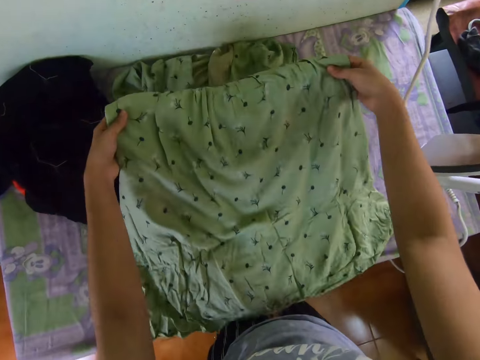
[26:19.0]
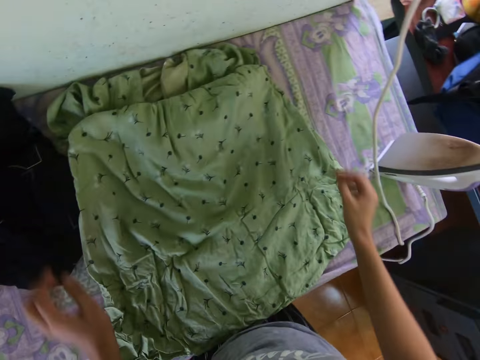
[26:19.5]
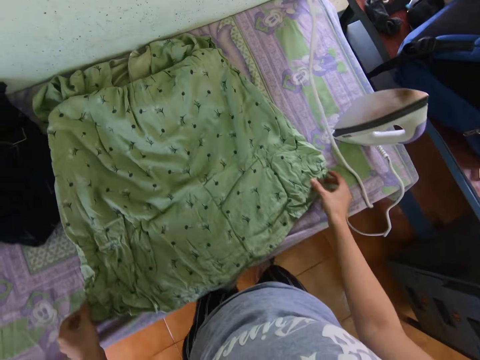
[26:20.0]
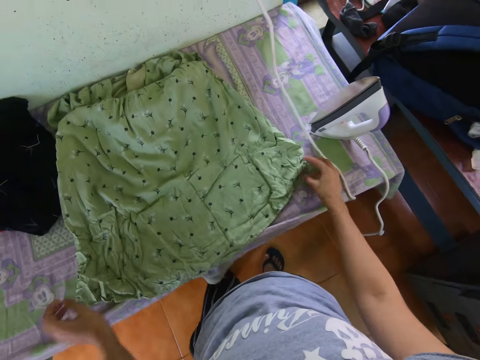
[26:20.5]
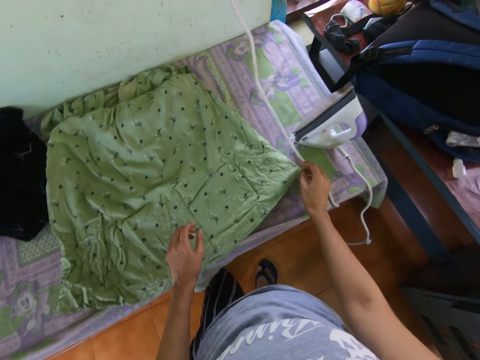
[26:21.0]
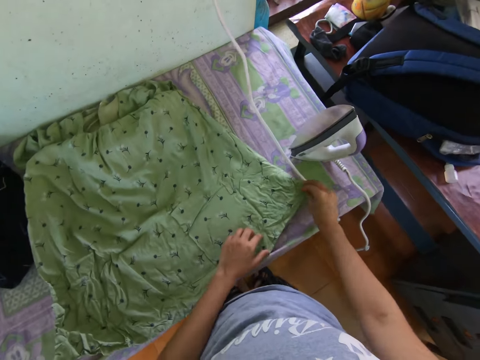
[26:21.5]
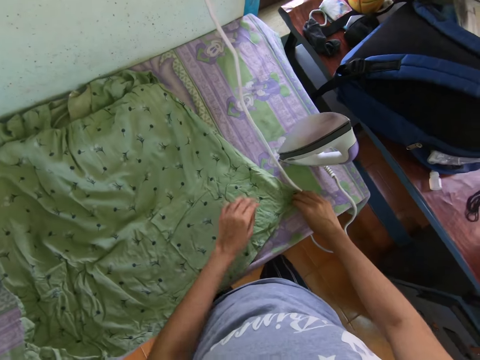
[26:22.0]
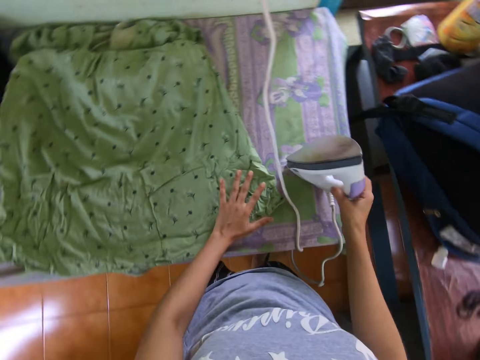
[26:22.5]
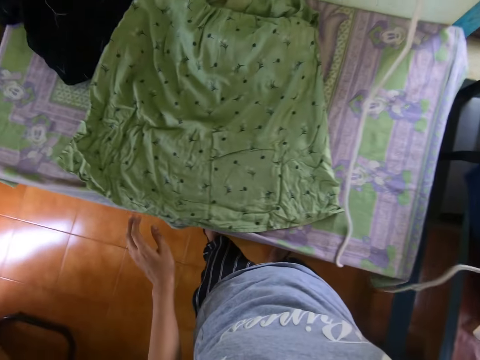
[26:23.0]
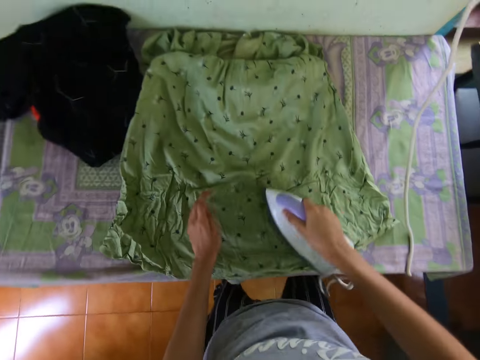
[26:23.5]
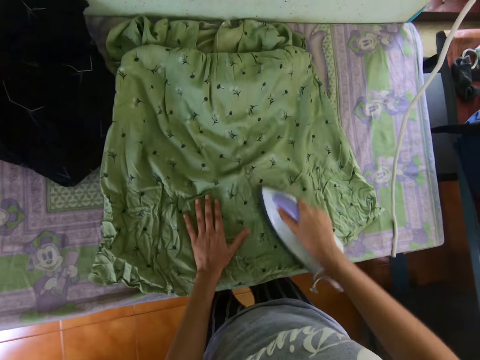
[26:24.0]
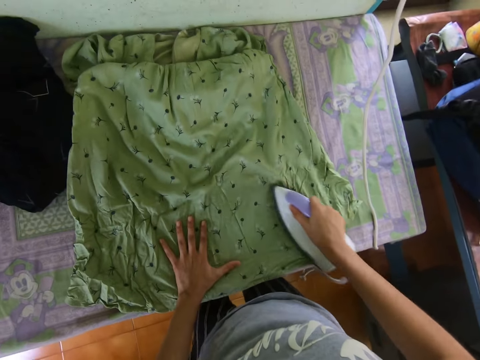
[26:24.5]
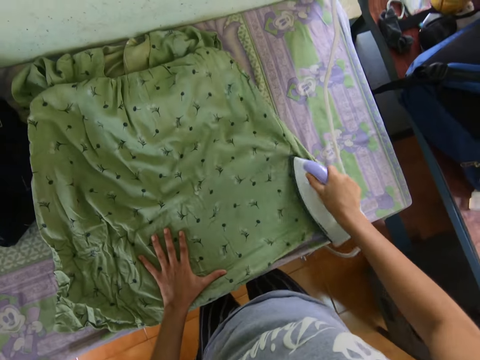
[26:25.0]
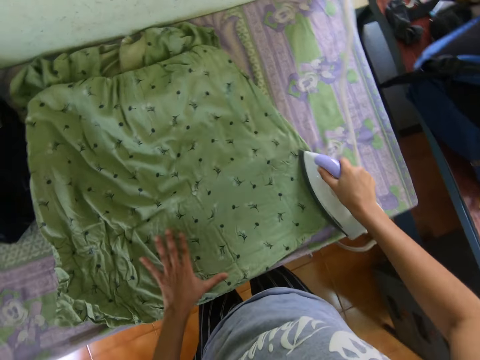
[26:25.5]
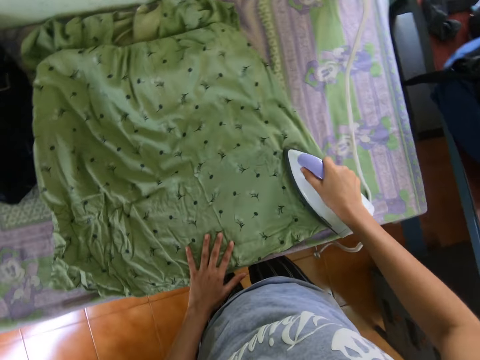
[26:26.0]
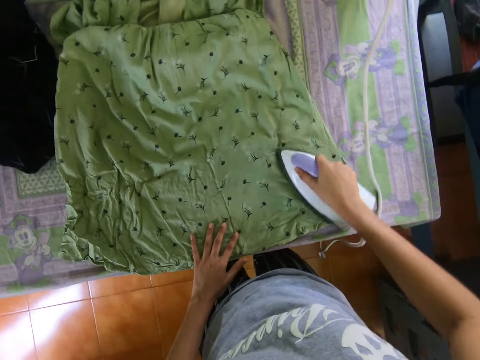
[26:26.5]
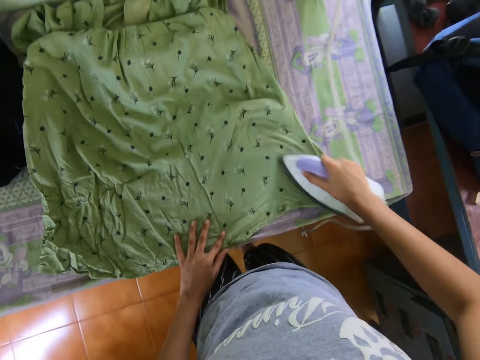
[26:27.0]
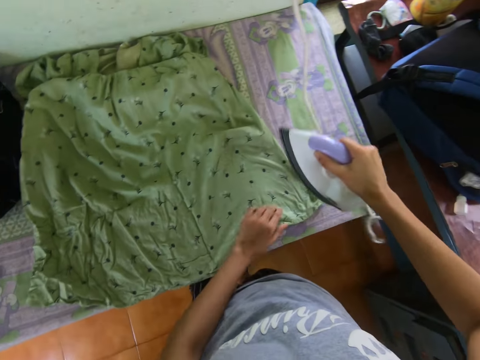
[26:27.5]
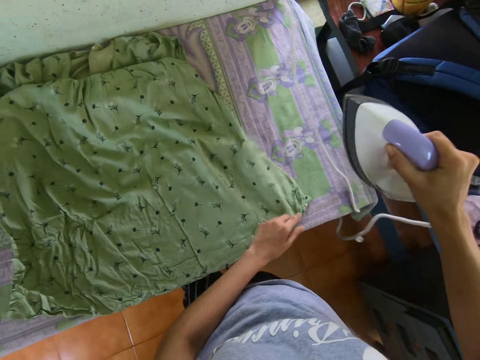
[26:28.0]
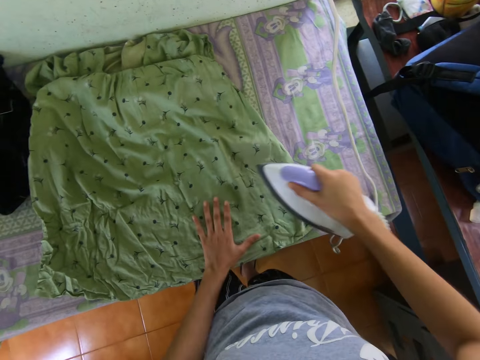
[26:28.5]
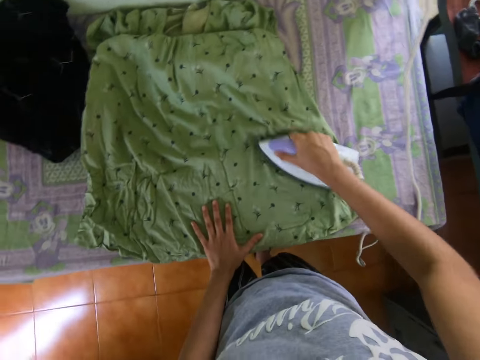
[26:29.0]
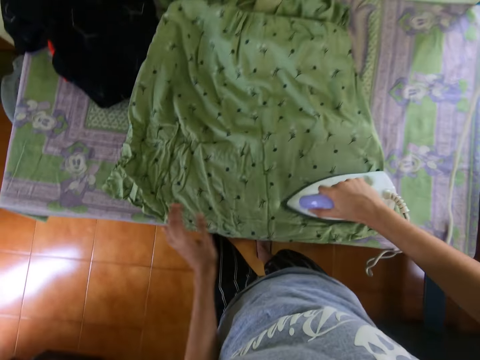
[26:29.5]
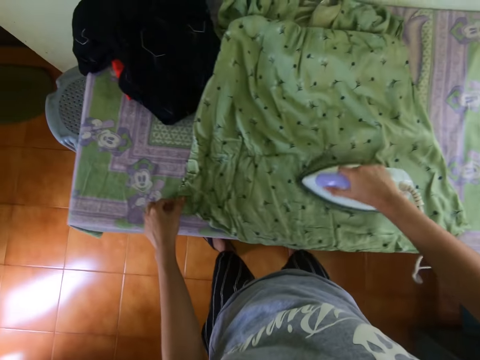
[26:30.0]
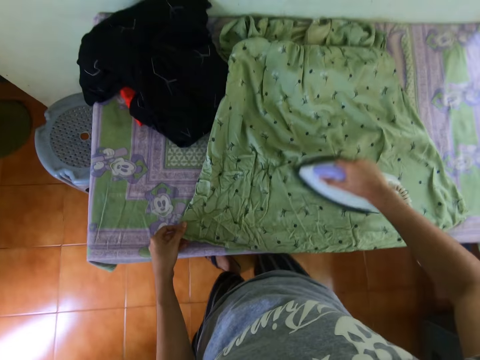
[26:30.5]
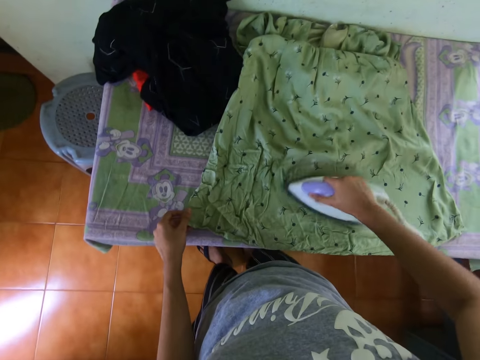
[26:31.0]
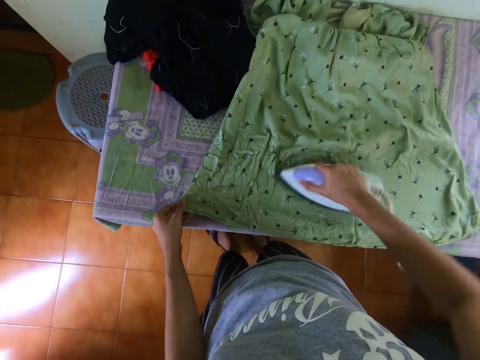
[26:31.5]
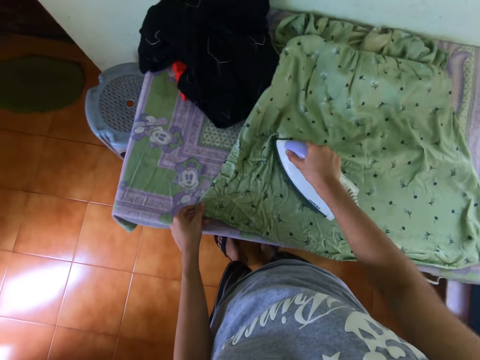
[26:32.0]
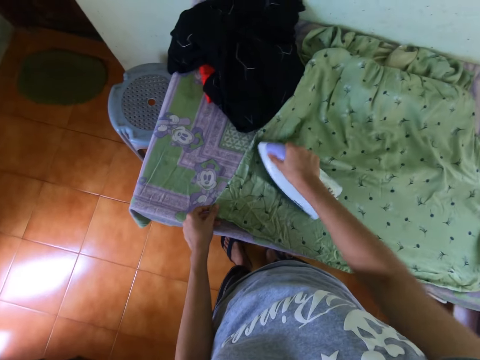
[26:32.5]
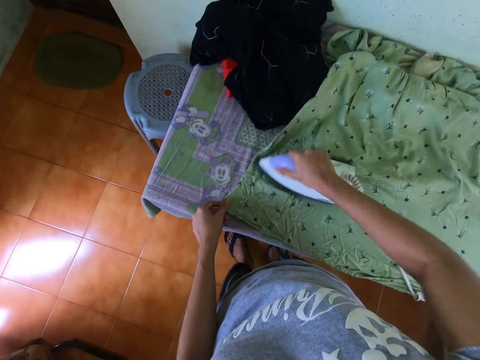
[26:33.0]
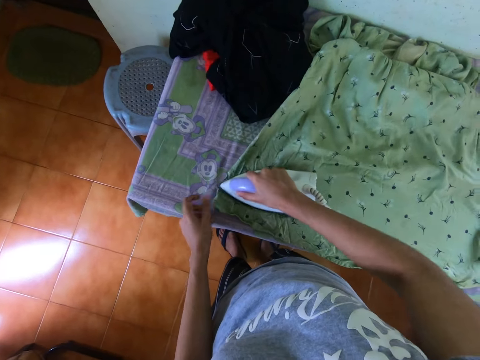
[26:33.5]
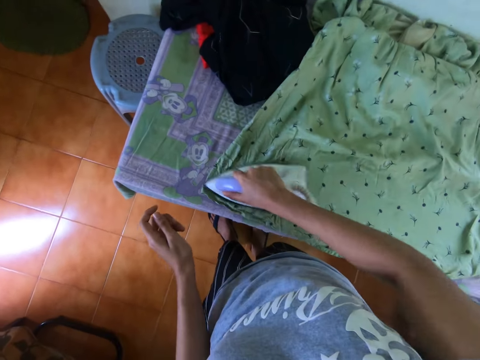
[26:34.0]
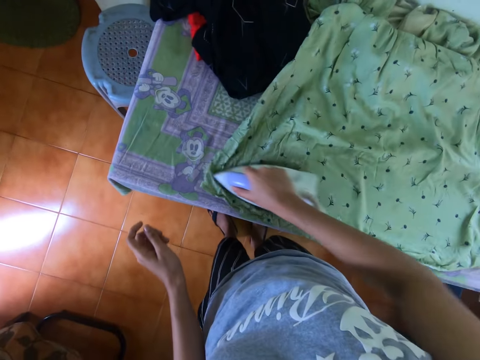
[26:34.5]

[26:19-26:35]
The camera wearer picks up a cloth and drops the cloth. They fold a piece of cloth. They touch the cloth. They take an iron box. They iron the piece of cloth. They straighten the piece of cloth with a hand. They touch the cloth. They iron the piece of cloth. They touch the cloth and iron the cloth.

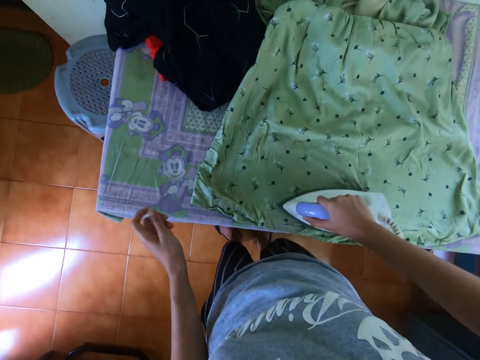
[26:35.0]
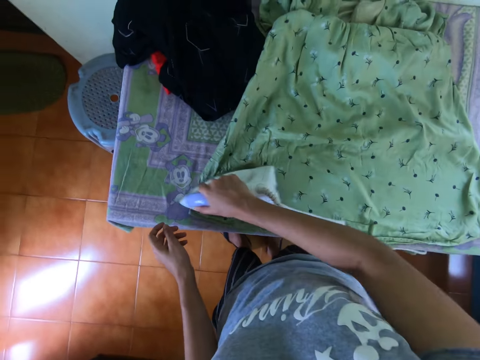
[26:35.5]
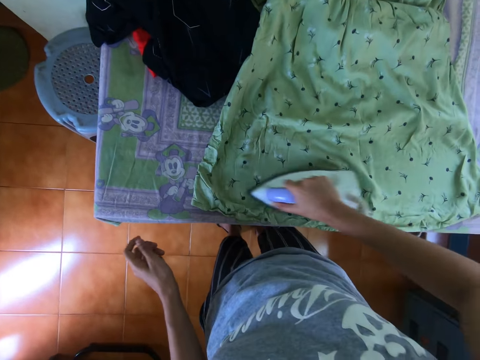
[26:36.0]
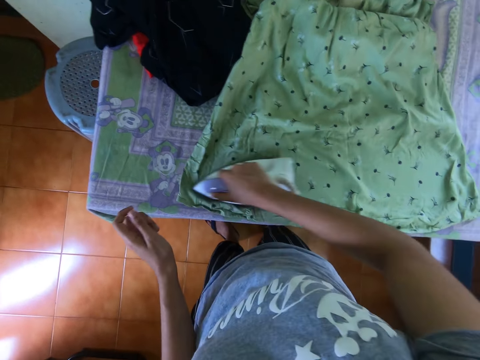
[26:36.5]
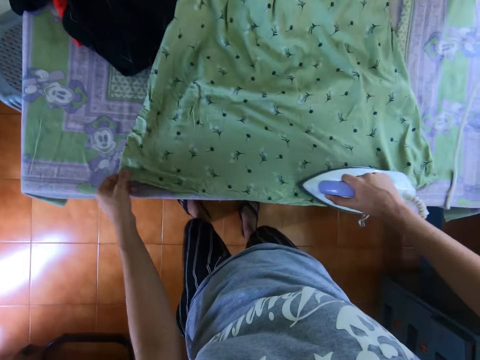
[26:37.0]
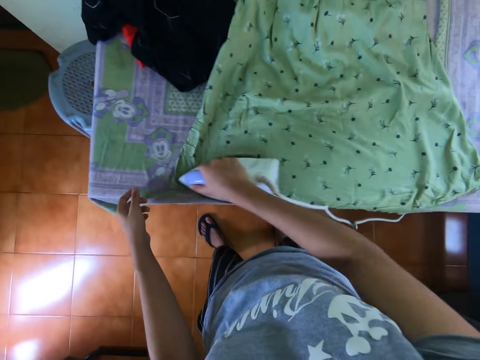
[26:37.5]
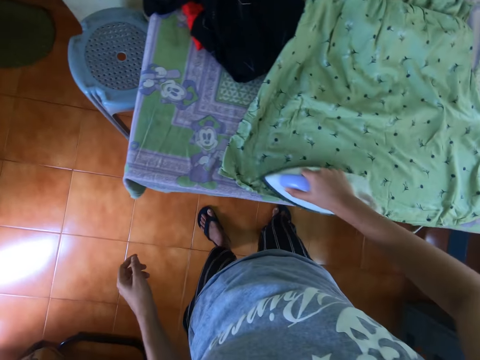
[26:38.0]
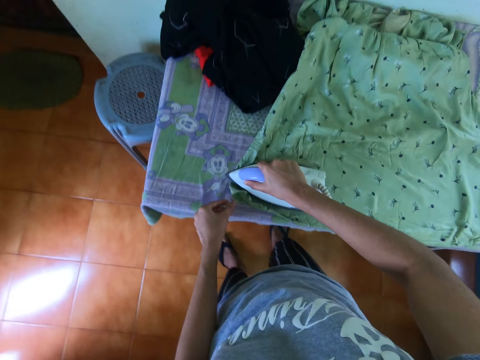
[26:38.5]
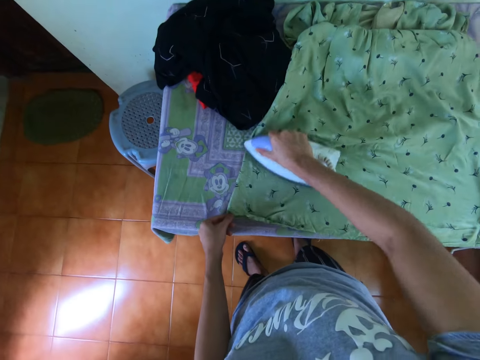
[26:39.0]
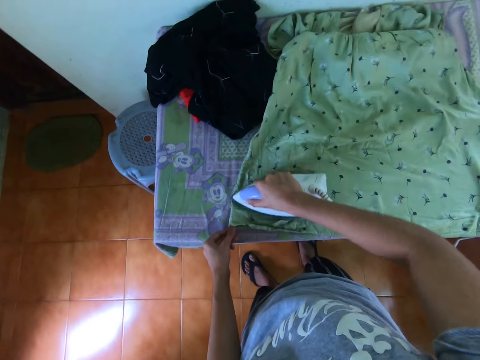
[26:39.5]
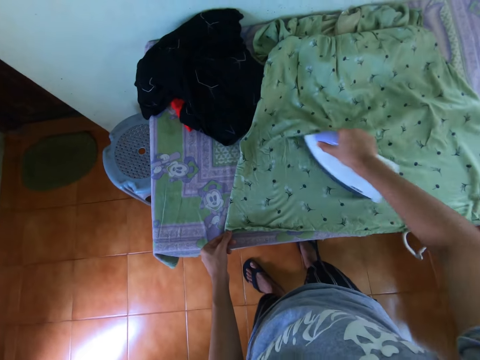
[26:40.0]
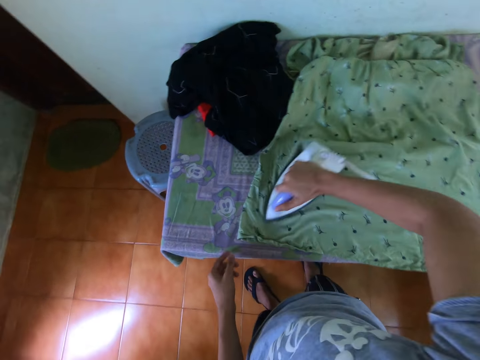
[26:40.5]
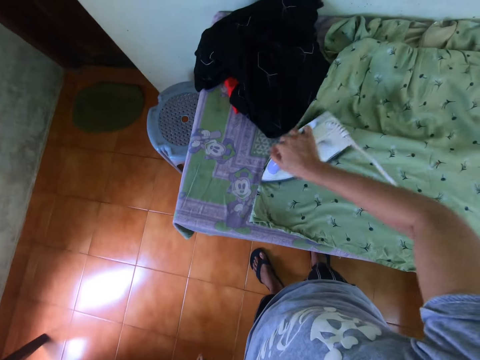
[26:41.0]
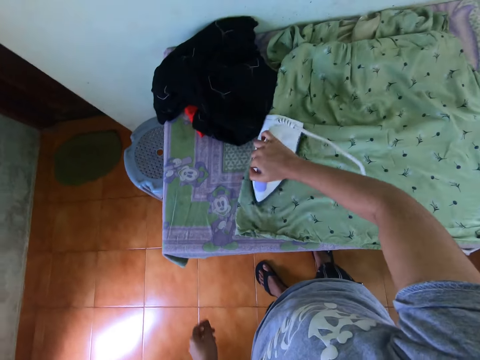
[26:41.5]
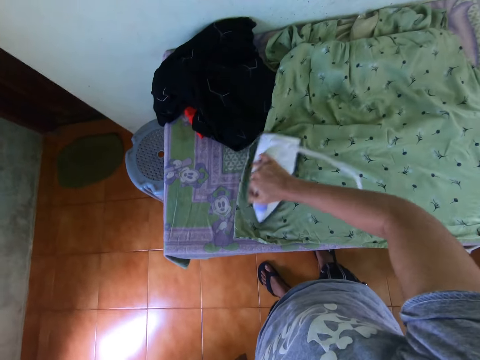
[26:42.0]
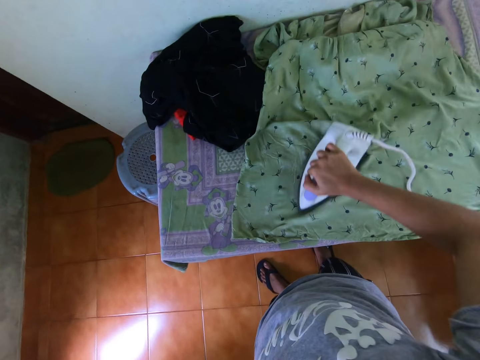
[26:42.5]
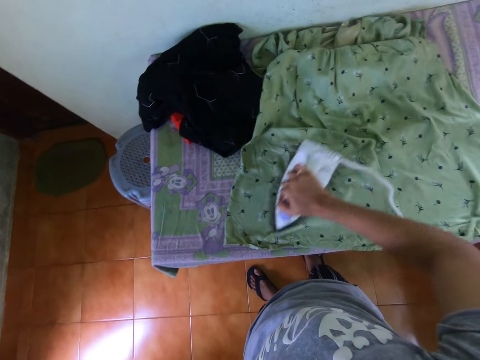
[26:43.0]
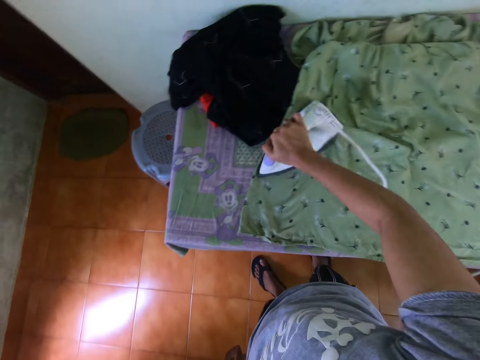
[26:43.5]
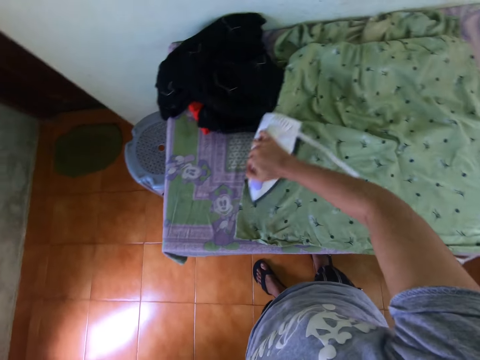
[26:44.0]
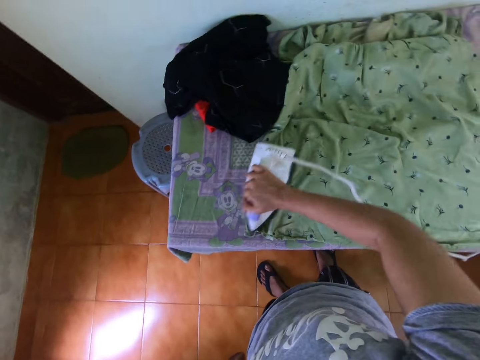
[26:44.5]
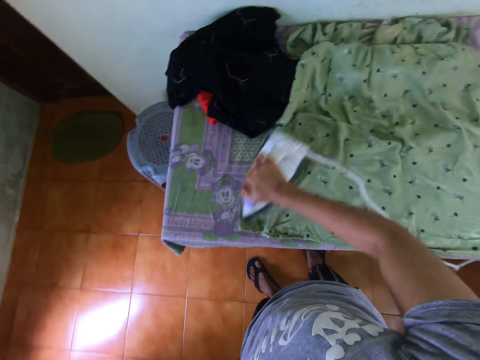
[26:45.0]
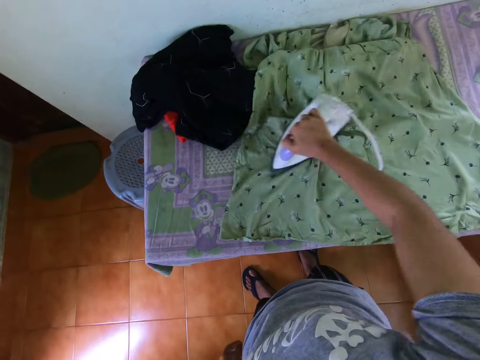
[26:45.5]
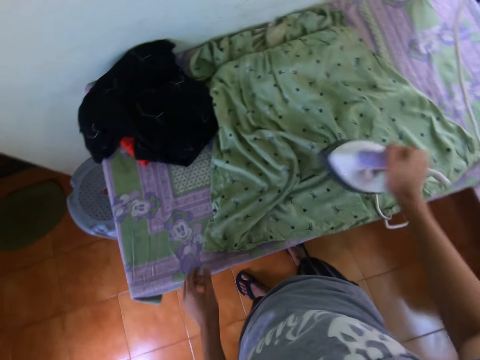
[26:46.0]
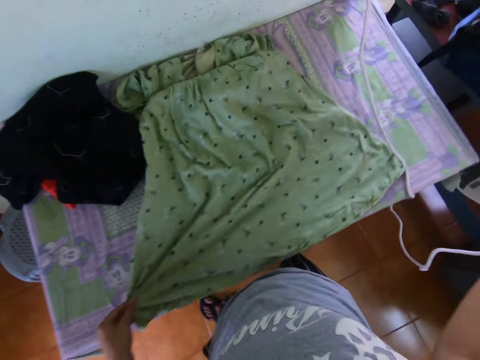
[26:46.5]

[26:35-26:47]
The camera wearer touches a cloth. They iron the cloth. They touch the cloth. They iron the cloth.
